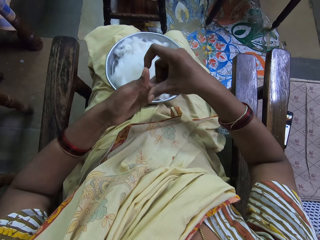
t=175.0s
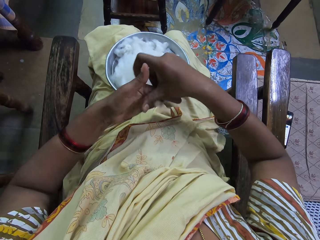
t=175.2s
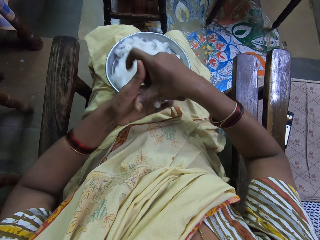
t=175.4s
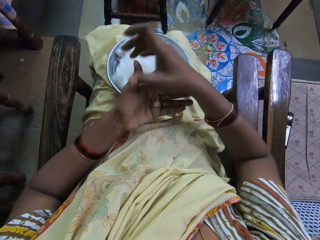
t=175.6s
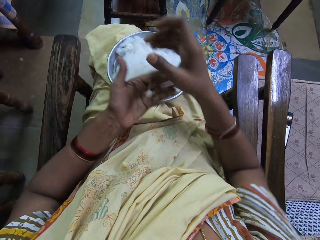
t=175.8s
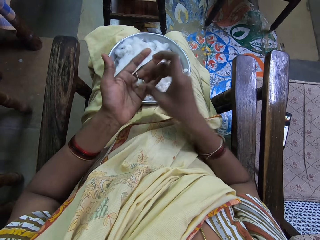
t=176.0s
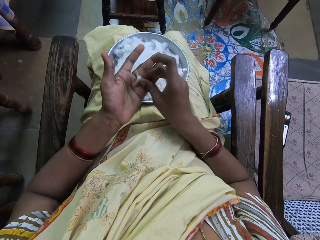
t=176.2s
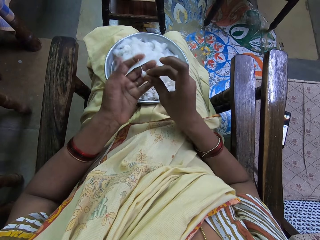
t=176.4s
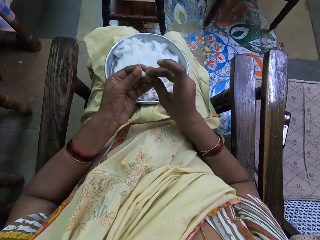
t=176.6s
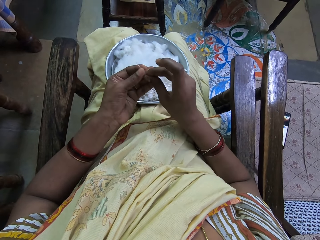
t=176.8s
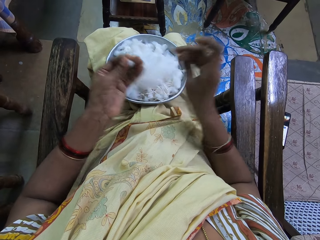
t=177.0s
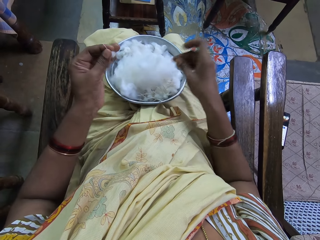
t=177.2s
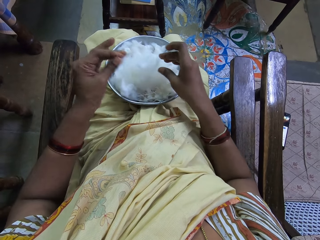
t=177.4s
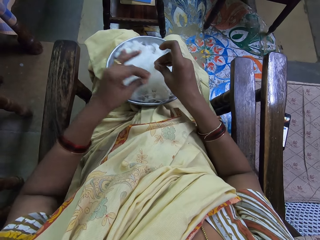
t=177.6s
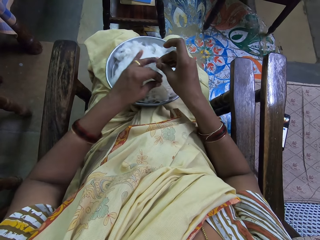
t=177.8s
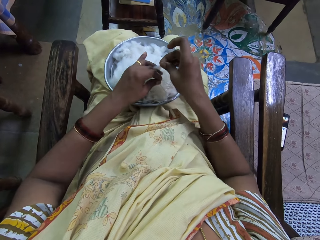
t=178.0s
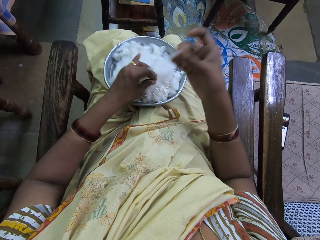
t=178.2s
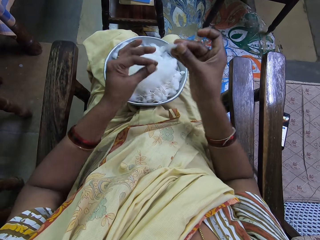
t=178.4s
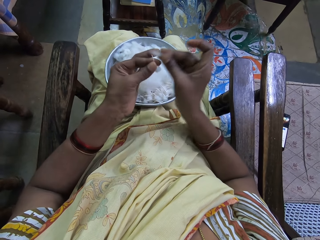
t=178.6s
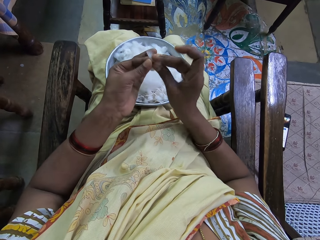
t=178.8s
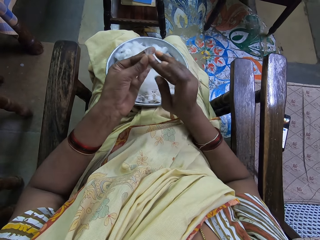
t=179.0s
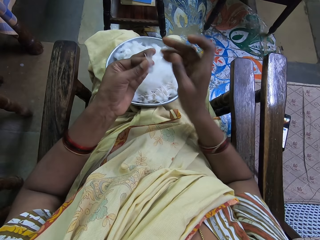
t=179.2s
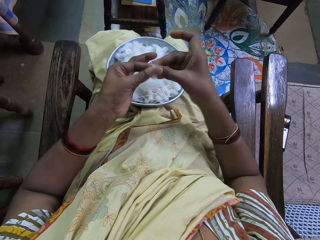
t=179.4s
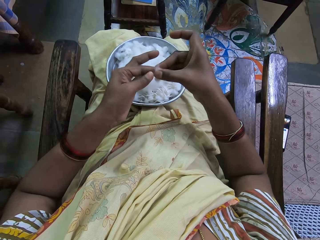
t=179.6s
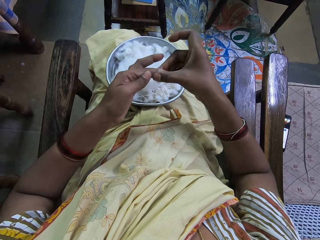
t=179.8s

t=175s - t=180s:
The camera wearer picks up the cotton wool. They cut the cotton wool. They join the cotton wool.

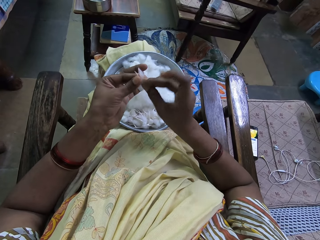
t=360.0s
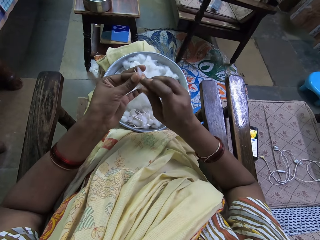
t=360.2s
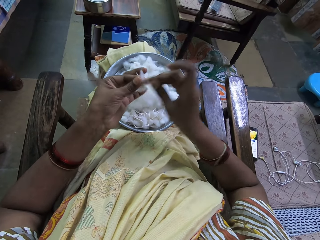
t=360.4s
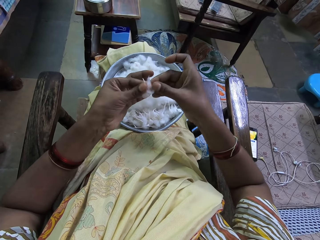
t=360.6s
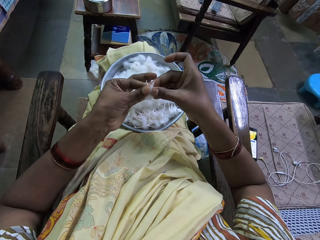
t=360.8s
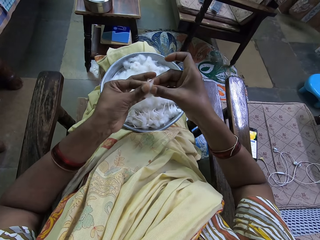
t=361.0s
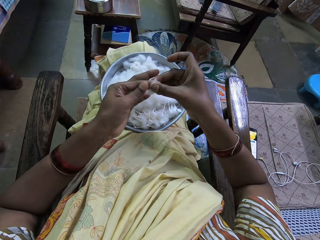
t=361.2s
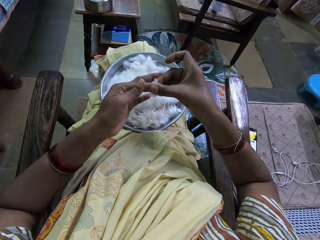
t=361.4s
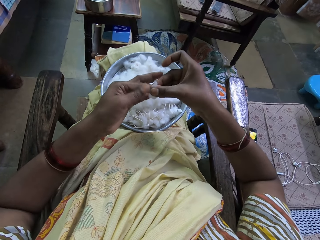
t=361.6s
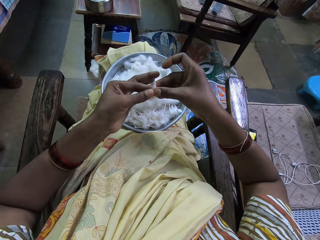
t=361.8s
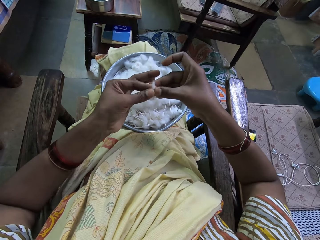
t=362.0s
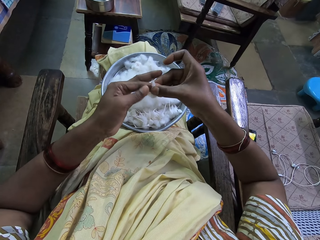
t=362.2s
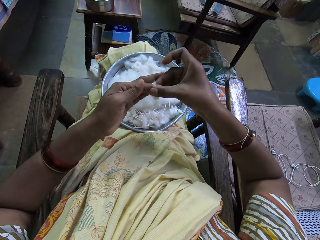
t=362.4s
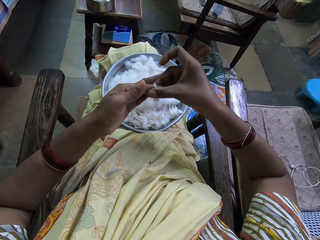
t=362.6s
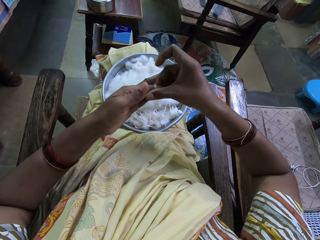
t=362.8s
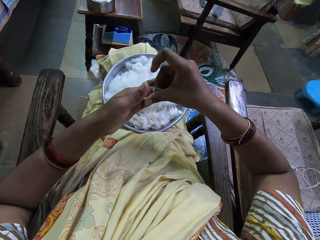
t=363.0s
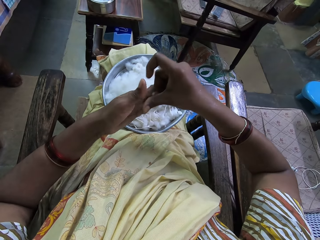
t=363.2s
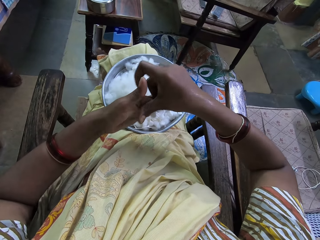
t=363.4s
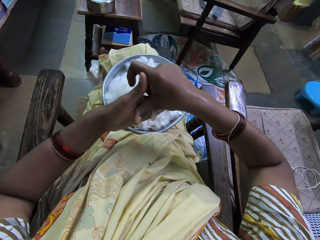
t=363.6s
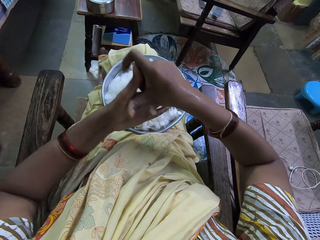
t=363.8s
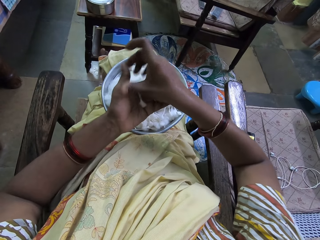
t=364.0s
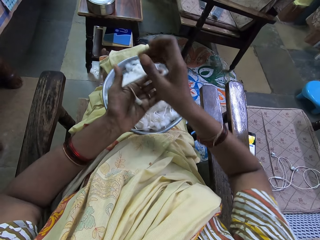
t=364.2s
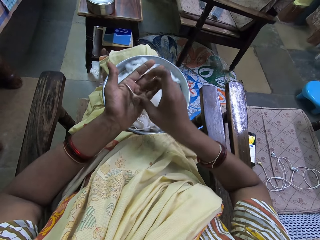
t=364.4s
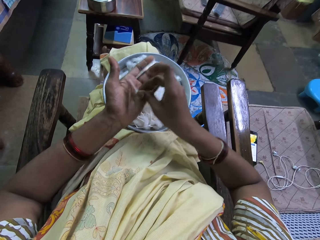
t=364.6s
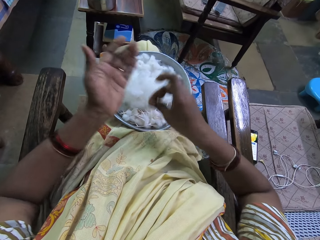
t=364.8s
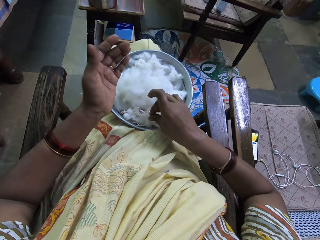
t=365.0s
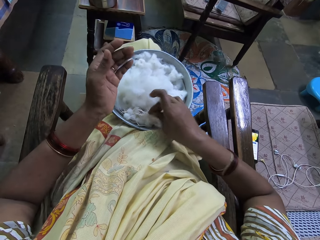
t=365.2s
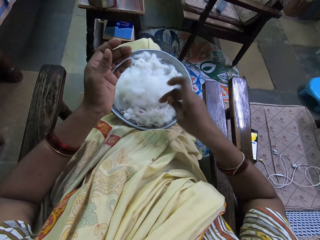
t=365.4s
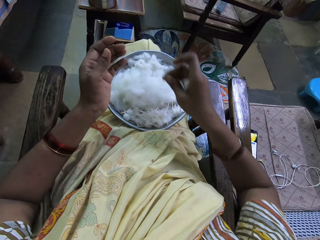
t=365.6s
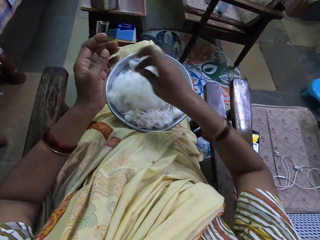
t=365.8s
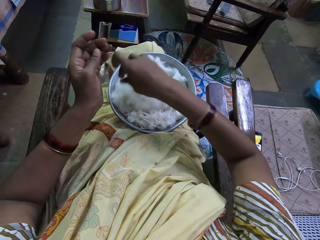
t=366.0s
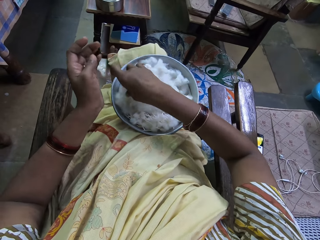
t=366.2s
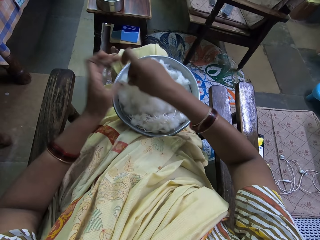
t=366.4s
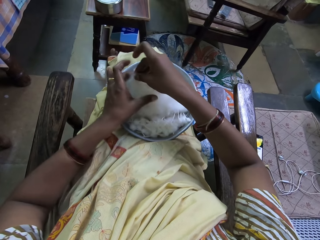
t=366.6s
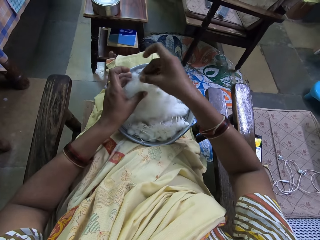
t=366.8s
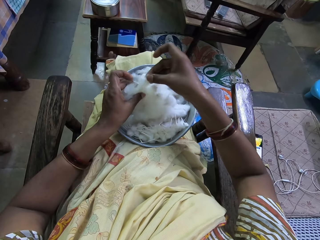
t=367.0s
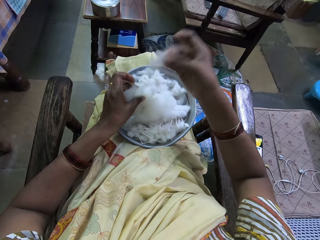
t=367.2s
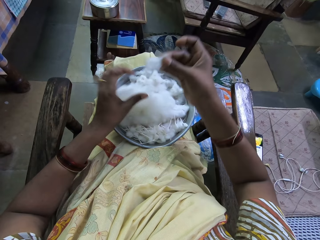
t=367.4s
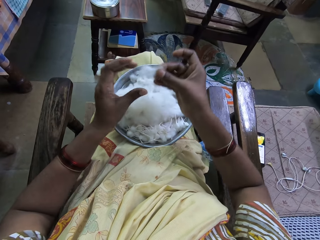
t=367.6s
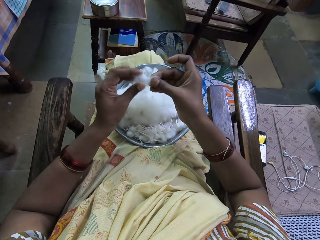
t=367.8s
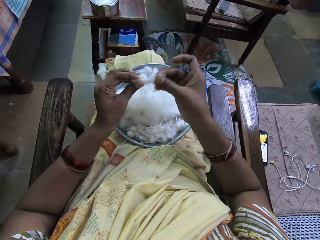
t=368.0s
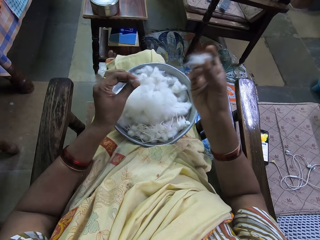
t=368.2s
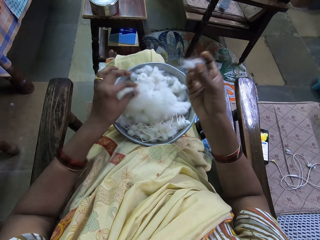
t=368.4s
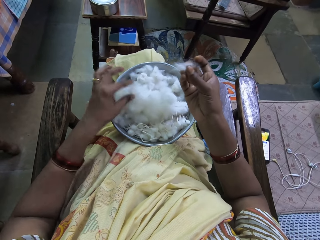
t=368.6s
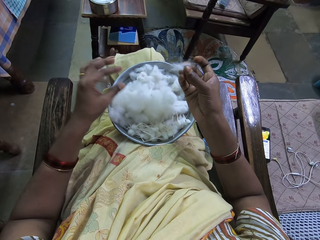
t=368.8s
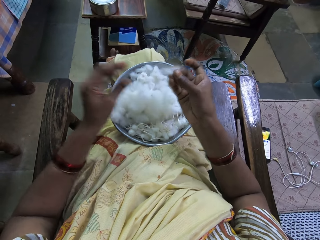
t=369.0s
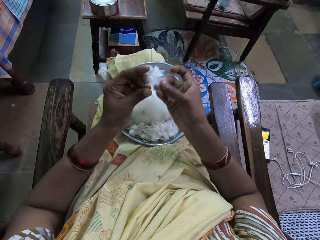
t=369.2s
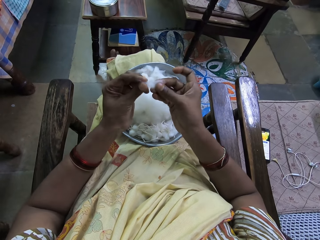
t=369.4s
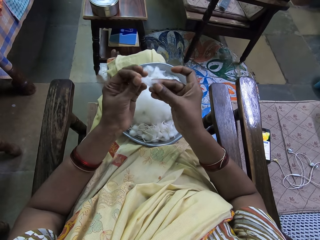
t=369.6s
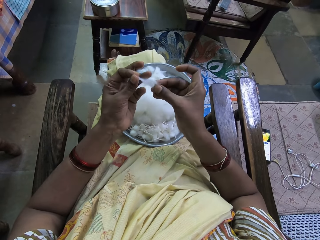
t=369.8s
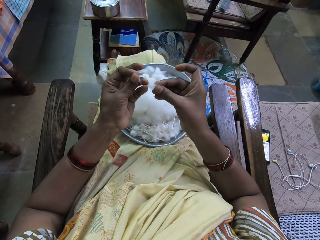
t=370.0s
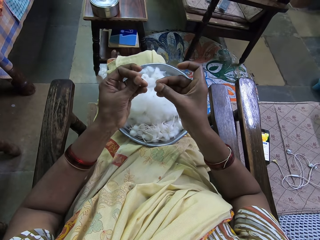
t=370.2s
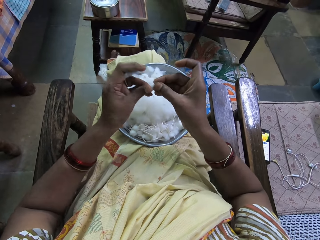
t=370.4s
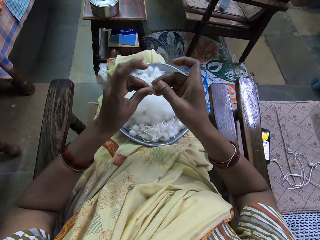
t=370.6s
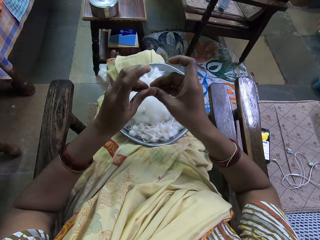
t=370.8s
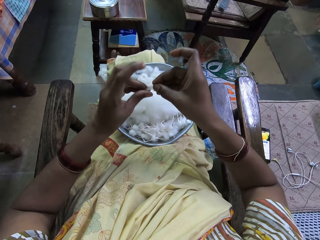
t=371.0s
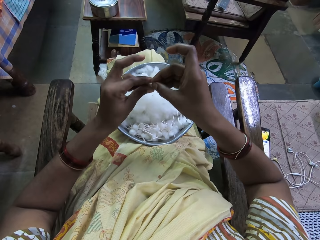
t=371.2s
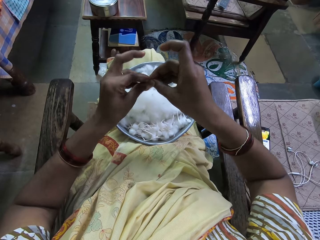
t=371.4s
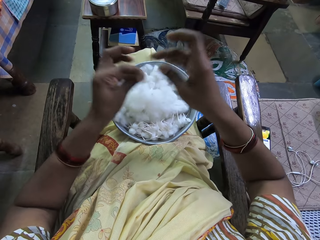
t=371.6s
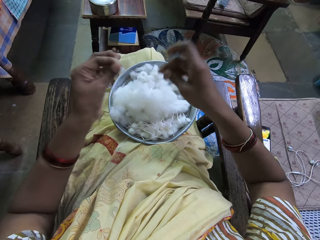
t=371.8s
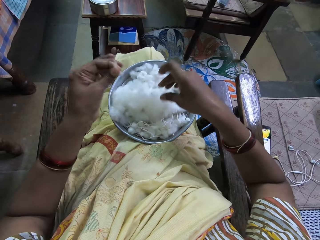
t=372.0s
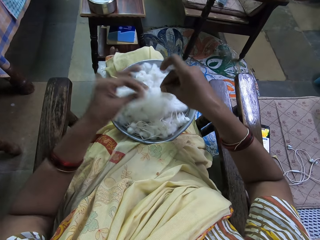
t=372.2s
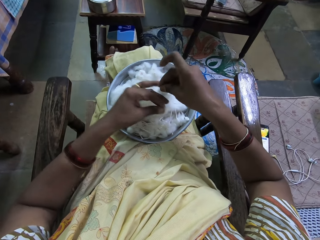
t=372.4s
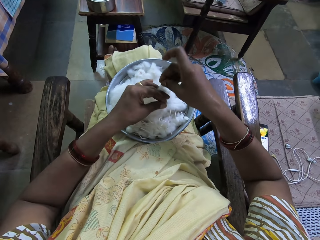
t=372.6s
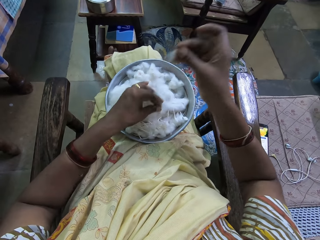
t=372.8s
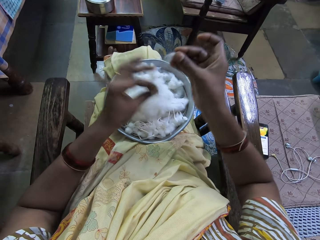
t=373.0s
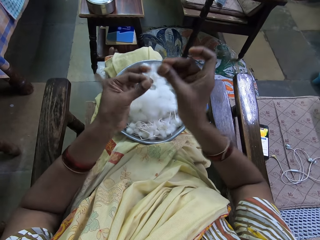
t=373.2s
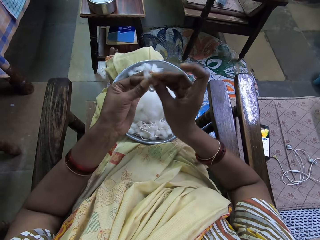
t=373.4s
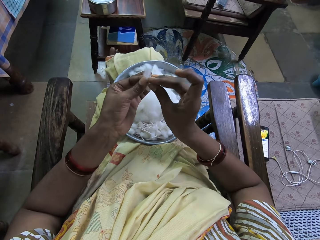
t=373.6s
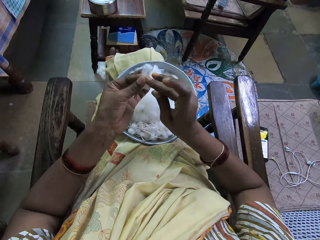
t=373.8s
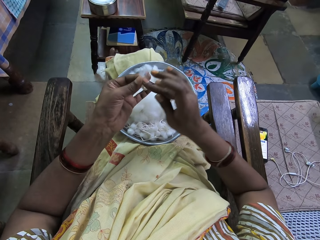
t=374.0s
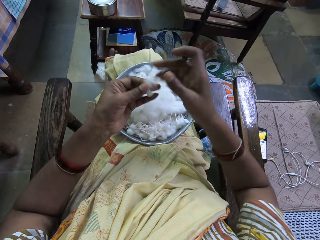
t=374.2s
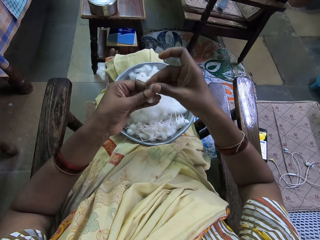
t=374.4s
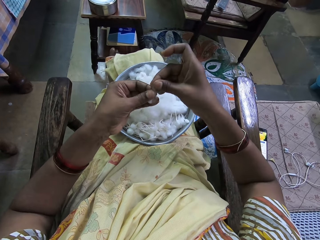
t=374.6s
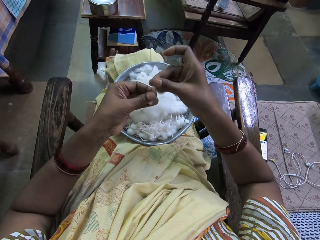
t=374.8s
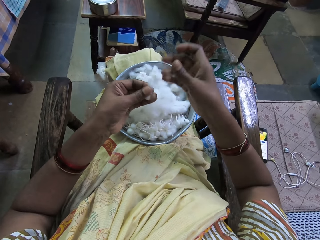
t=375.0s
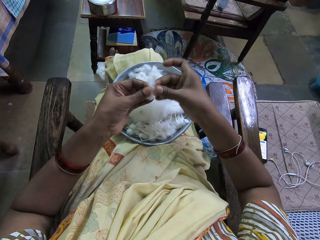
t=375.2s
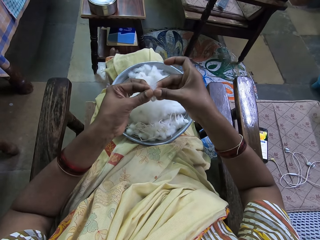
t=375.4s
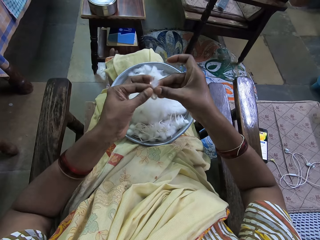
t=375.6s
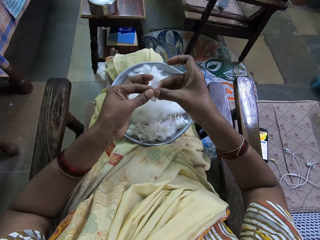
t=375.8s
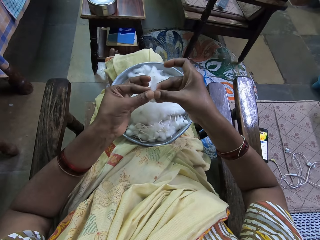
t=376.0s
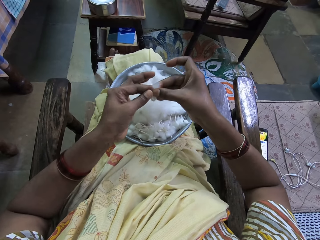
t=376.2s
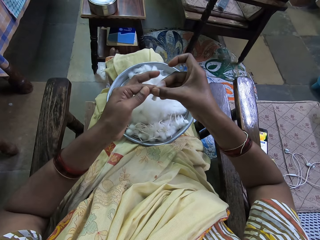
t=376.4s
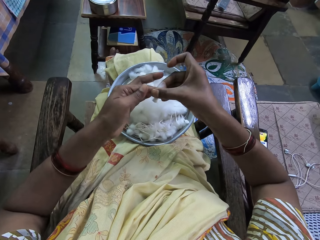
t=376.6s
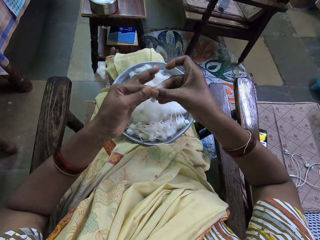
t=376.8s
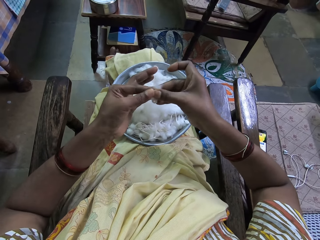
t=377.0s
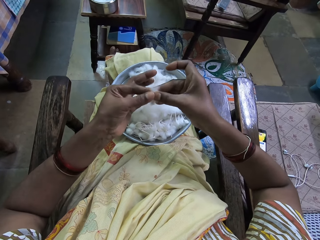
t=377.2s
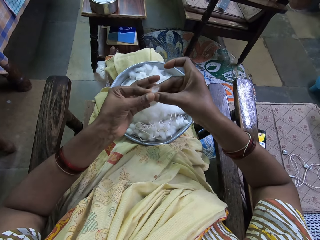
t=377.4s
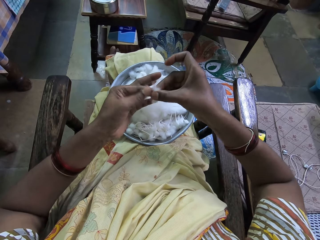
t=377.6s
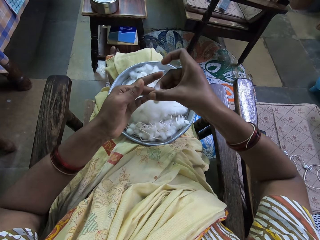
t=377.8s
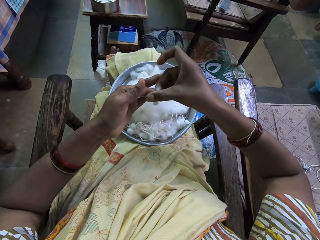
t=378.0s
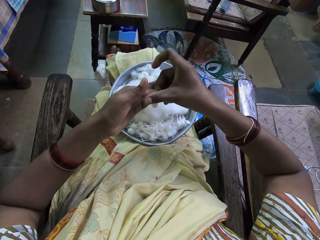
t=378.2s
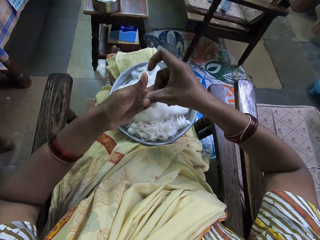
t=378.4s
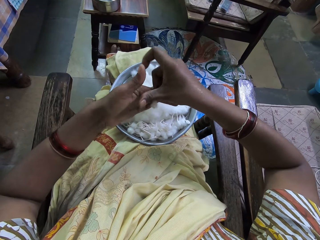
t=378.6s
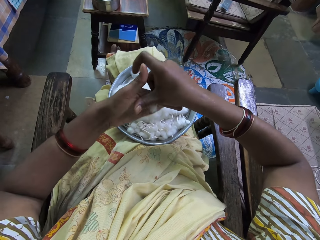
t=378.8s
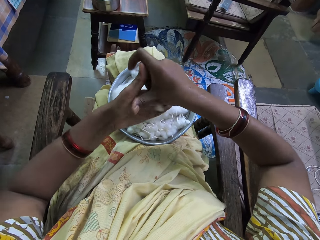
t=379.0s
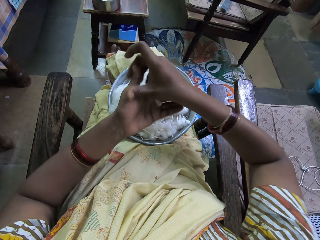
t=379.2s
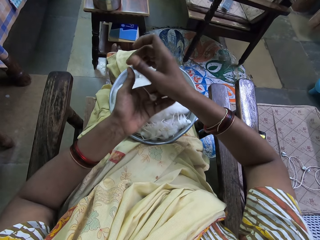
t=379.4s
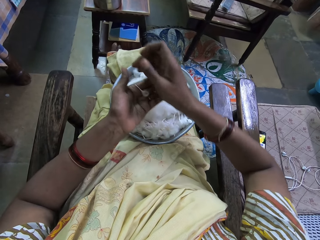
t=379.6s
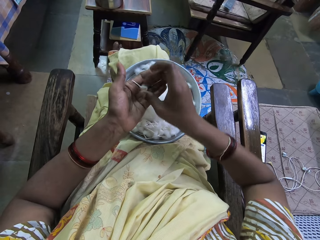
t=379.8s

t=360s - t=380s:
The camera wearer joins cottons in hand. They roll the cotton. They drop the cotton in a tray. They pick up a cotton. They cut the cotton in the tray. They divide the cut cotton into two. They drop the piece in the cotton. They fold the cotton in the hands. They roll the cotton. They cut the cotton in the tray. They pick up a cotton. They join the cottons in the hands. They roll the cotton.
